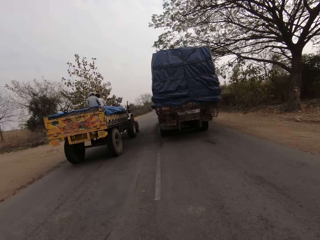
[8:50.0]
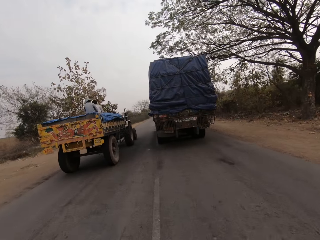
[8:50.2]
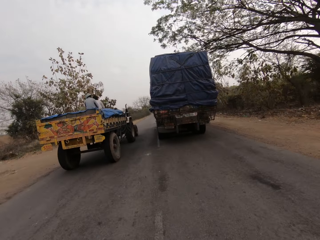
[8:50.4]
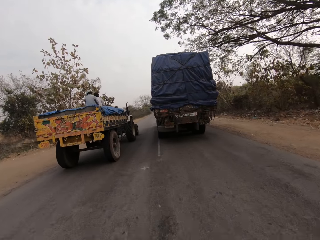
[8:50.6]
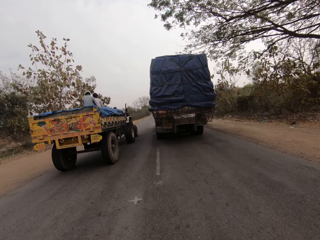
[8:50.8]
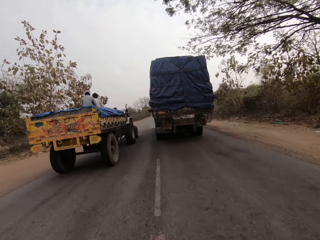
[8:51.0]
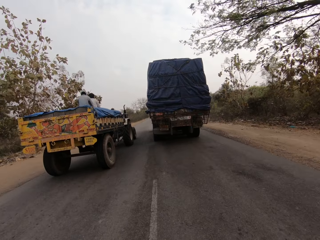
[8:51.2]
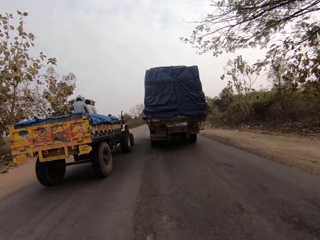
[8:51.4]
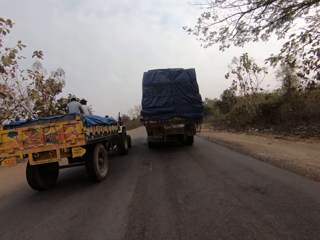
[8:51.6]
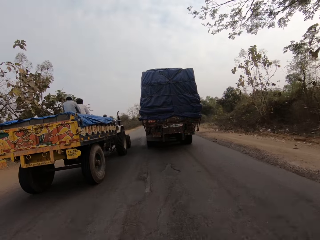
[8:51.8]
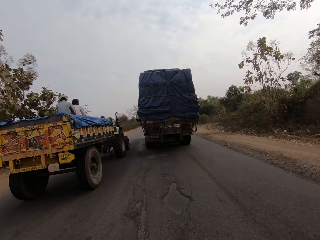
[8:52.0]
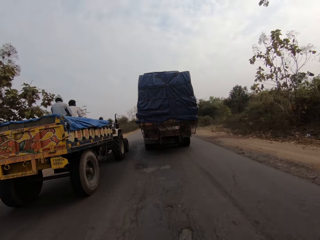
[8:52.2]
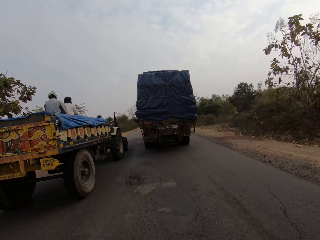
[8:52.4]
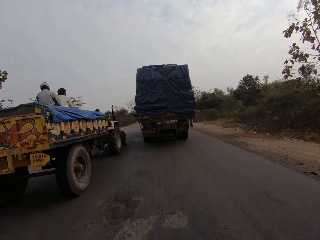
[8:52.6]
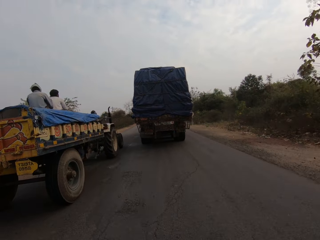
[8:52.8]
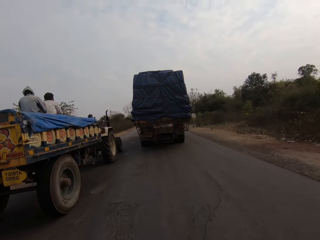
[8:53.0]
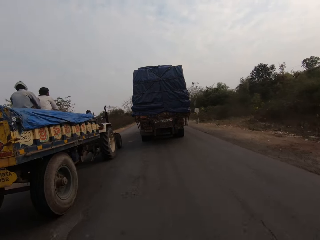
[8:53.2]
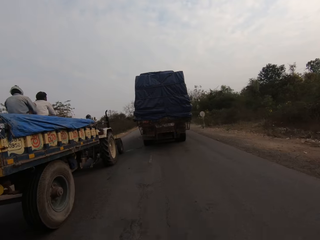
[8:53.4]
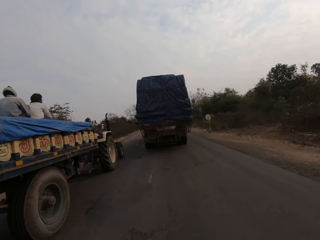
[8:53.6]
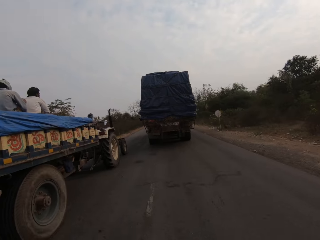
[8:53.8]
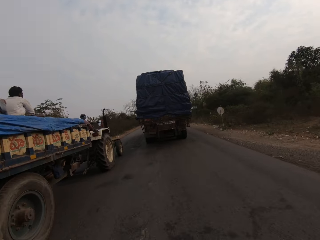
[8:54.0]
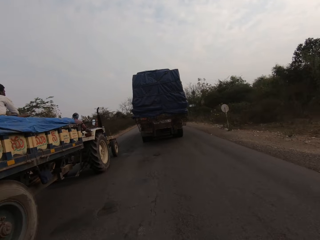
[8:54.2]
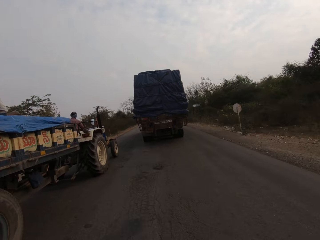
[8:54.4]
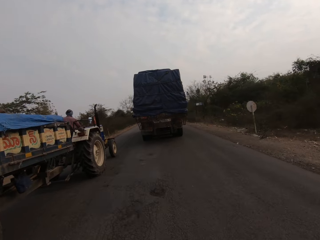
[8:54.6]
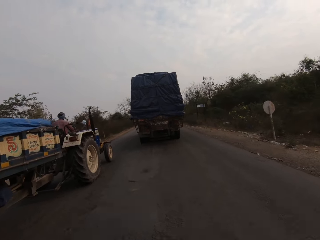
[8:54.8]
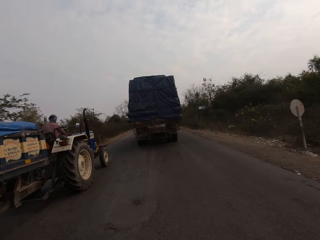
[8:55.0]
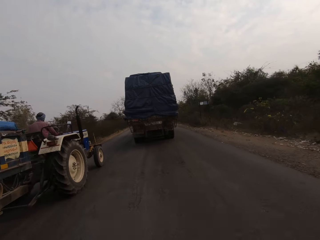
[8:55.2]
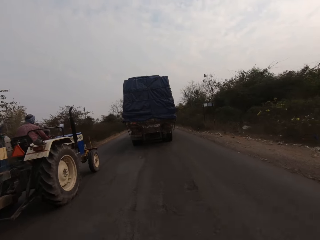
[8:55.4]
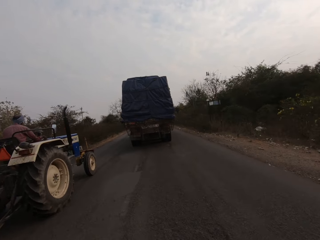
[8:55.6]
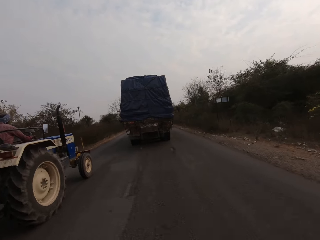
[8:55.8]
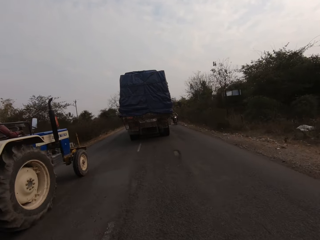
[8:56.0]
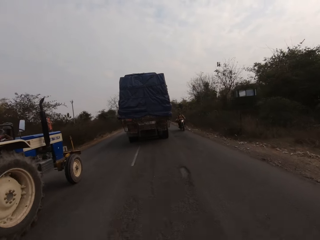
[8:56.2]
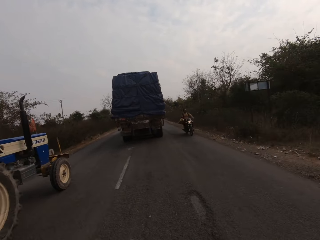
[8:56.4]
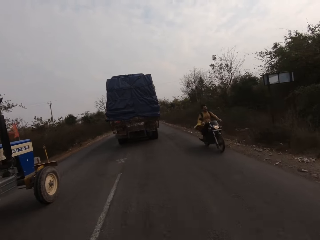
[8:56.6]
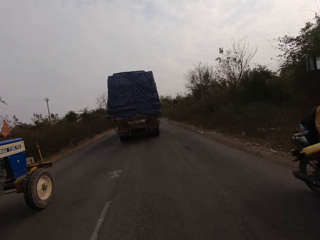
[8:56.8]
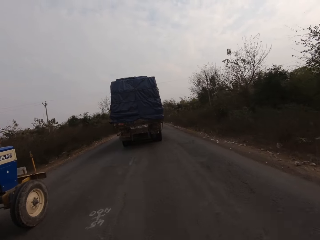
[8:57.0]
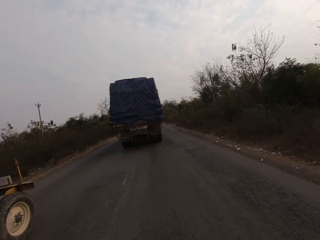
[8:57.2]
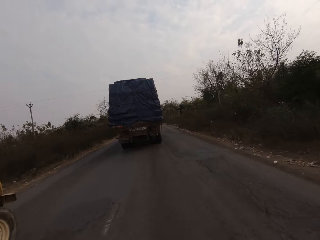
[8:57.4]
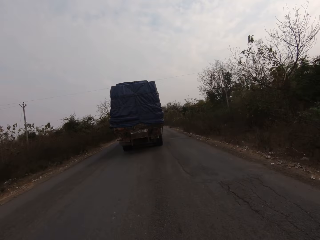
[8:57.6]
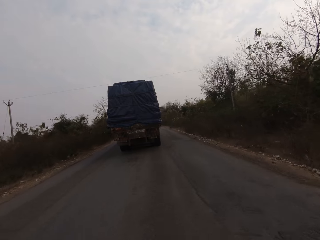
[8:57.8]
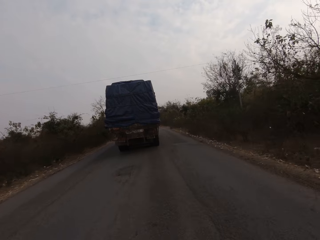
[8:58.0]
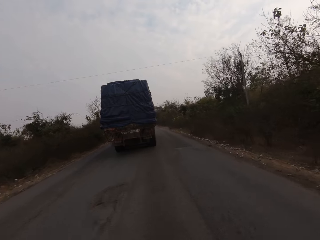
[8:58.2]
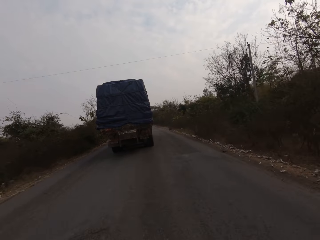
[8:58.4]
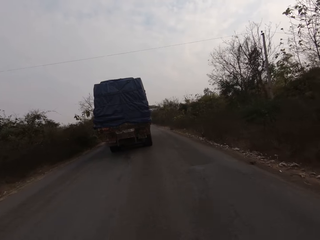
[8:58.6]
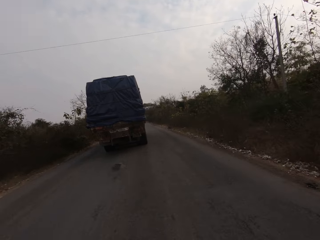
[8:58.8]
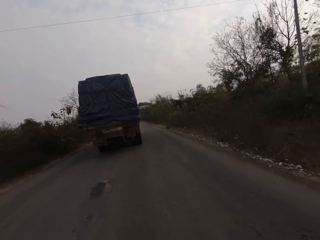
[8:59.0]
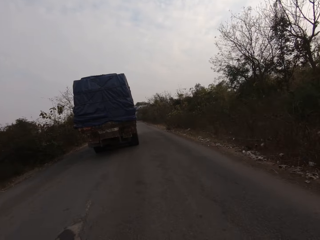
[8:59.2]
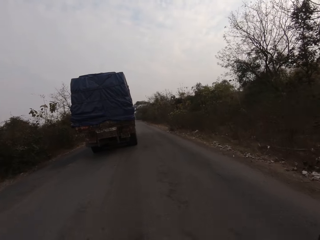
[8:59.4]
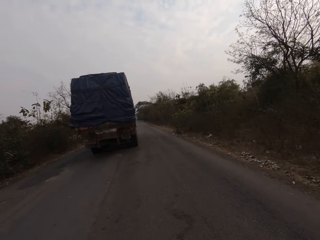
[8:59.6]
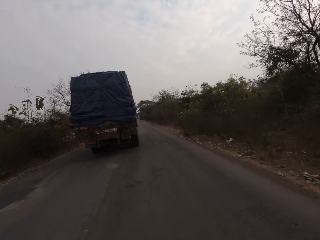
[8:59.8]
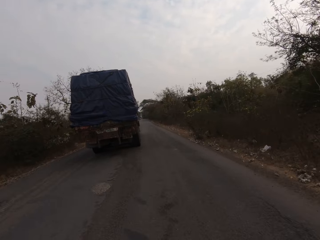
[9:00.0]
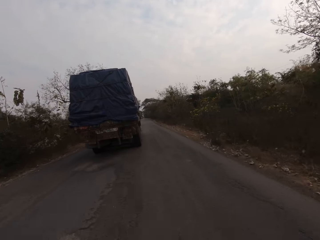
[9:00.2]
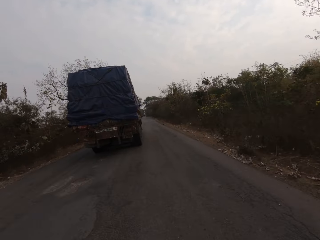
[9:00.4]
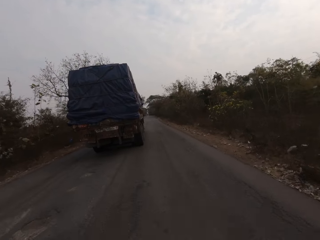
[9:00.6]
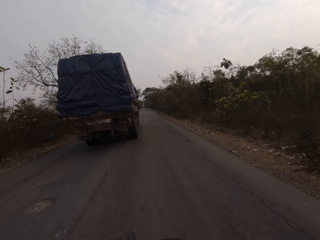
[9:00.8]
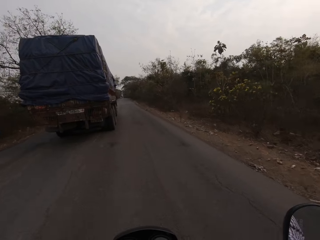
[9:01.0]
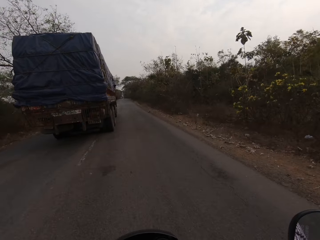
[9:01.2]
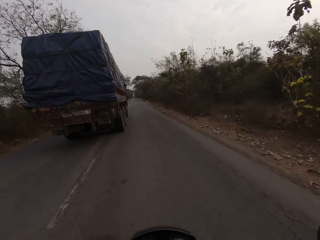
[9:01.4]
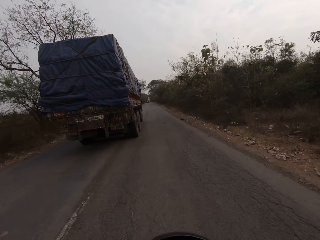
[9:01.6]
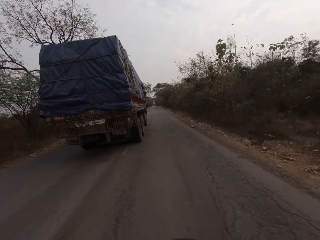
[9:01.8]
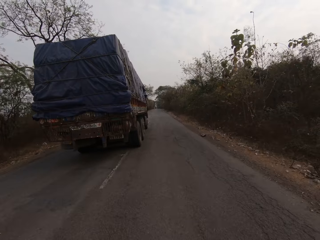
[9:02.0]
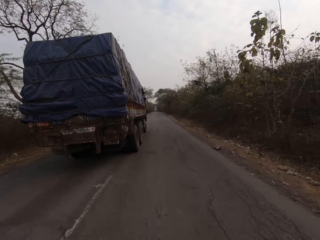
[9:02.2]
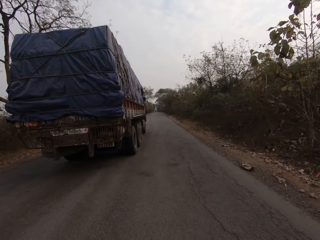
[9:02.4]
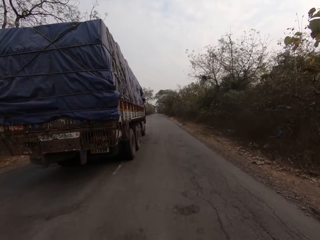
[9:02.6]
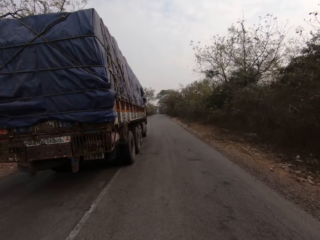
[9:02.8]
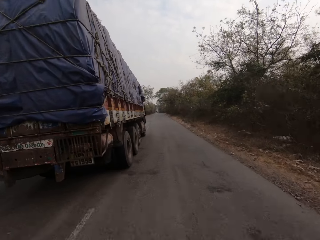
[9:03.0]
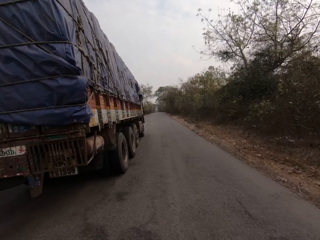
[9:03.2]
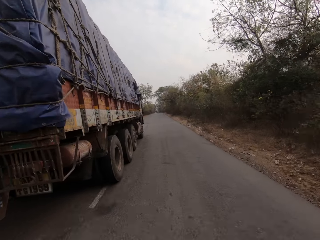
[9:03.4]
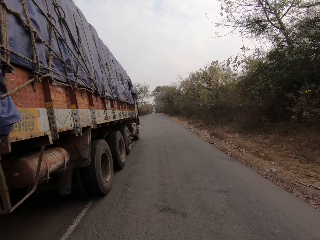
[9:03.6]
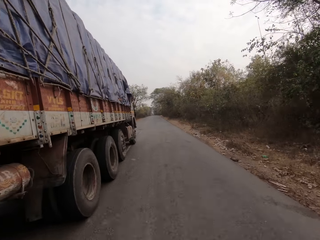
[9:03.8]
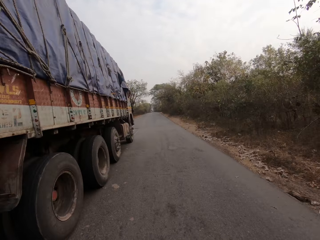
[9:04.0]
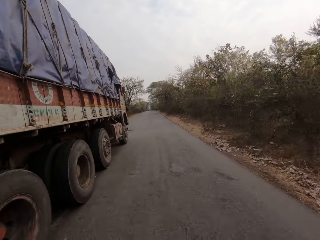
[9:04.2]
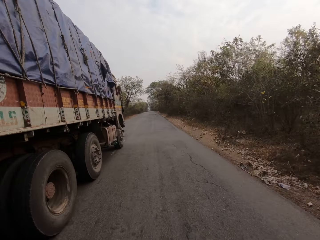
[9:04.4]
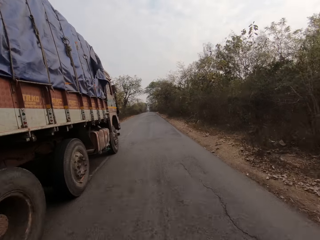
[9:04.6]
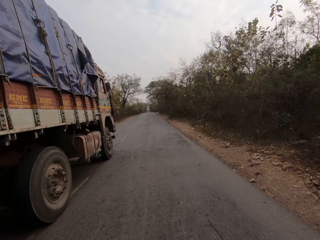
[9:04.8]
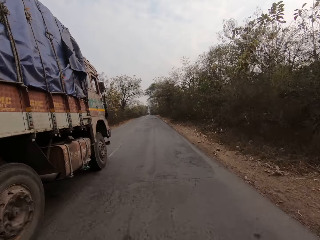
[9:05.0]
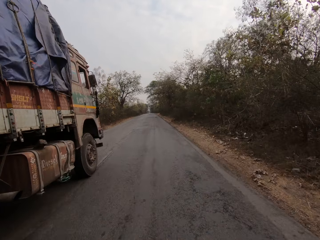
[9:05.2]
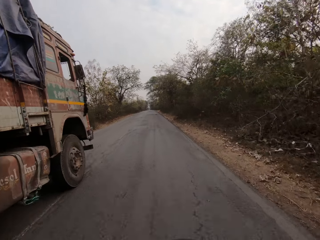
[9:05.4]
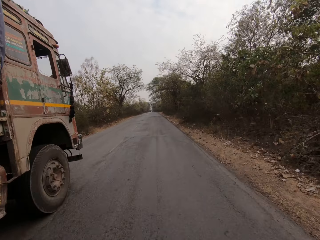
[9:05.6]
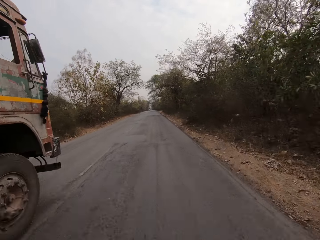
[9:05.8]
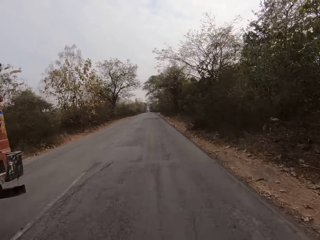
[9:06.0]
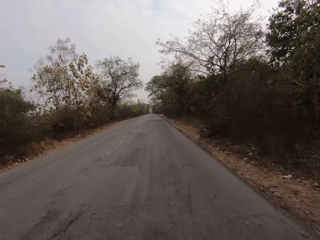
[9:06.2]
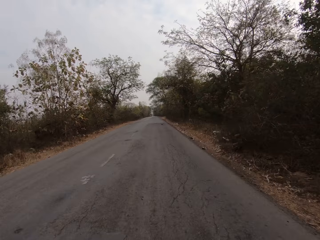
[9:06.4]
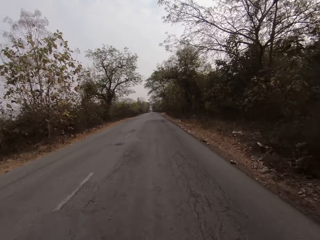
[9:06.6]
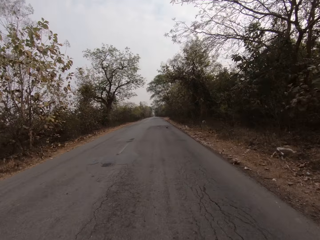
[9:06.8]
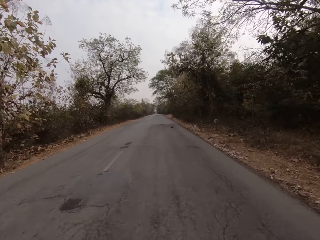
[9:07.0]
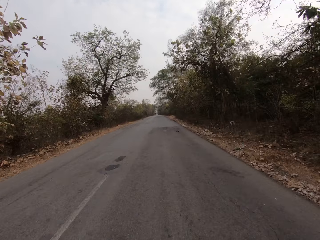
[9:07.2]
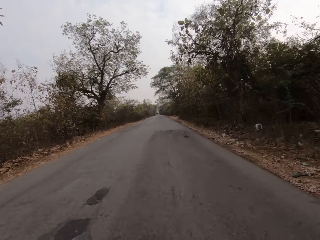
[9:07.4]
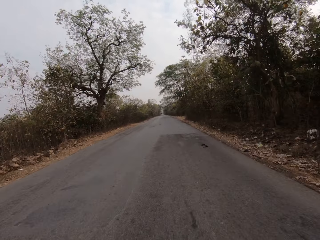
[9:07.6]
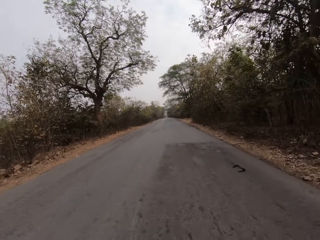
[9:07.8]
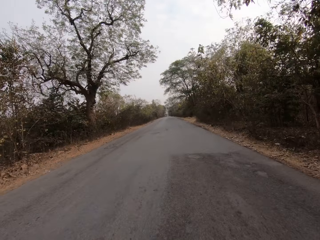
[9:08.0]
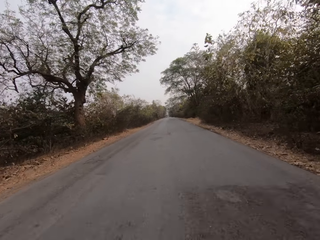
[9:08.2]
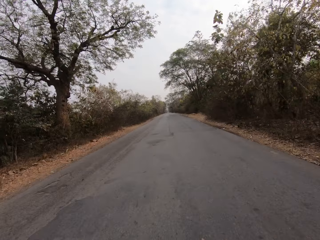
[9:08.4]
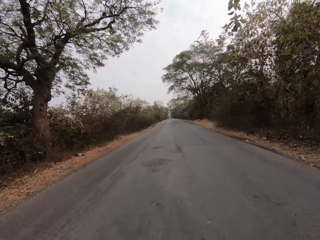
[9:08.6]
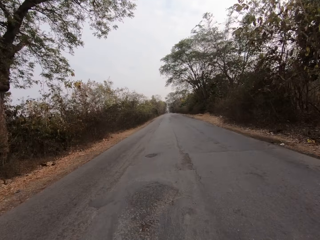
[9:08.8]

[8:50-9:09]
The camera wearer rides past a brown trailer. A black motorcycle rides past the camera wearer. The camera wearer rides past the brown trailer.

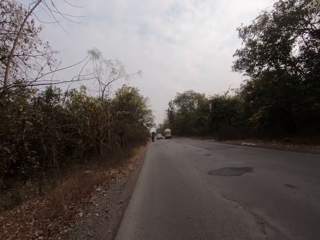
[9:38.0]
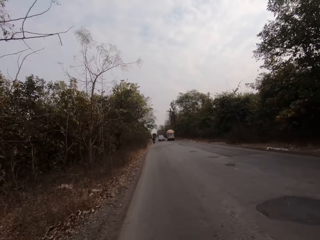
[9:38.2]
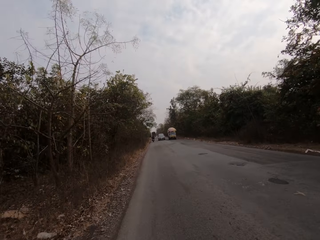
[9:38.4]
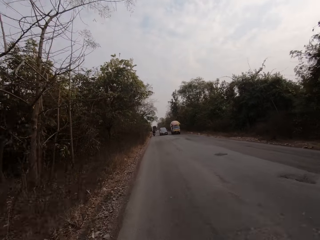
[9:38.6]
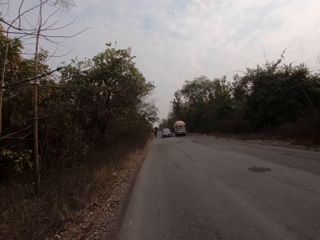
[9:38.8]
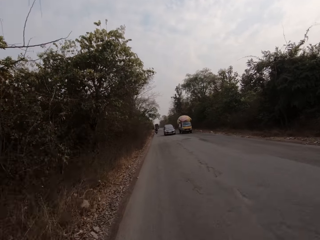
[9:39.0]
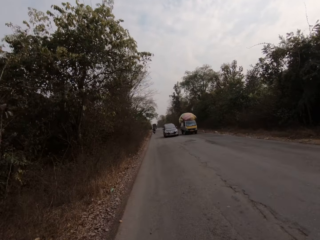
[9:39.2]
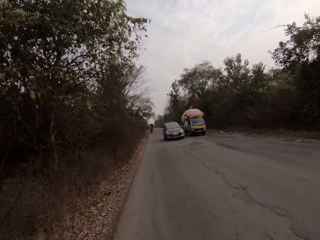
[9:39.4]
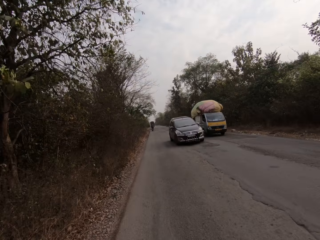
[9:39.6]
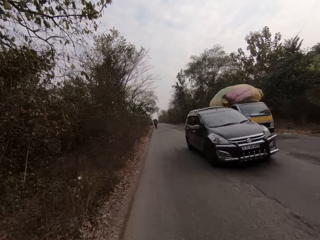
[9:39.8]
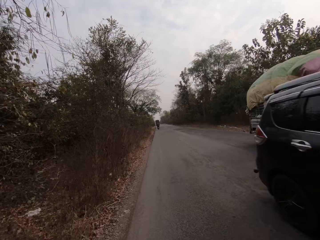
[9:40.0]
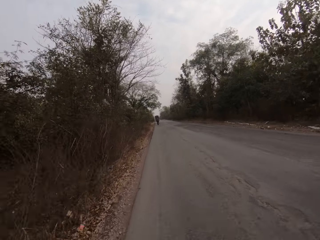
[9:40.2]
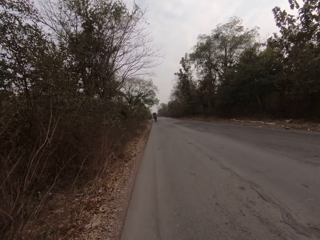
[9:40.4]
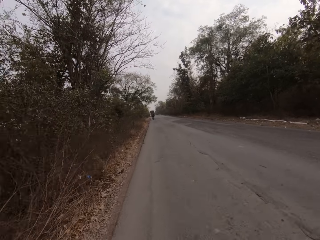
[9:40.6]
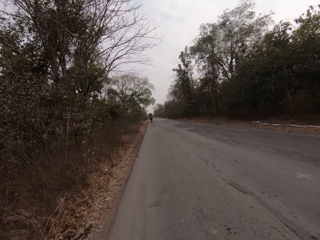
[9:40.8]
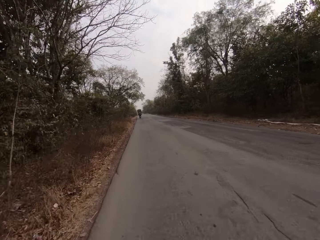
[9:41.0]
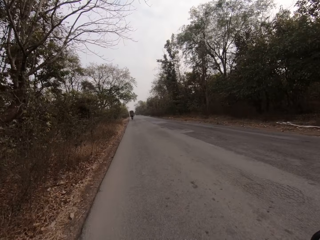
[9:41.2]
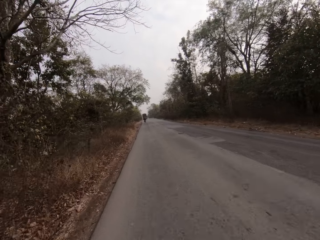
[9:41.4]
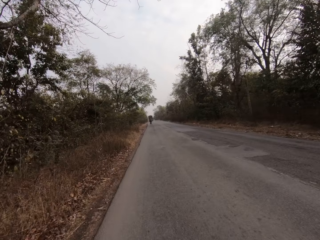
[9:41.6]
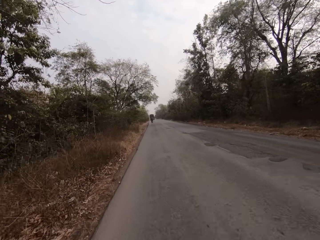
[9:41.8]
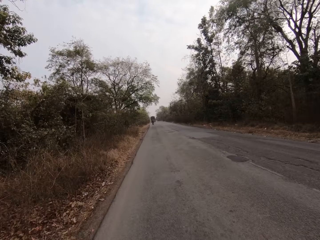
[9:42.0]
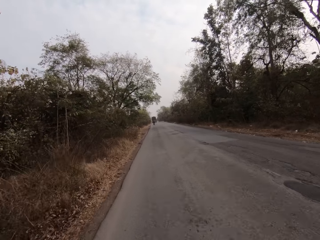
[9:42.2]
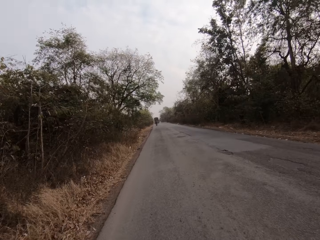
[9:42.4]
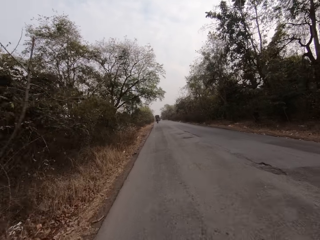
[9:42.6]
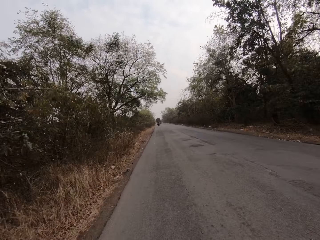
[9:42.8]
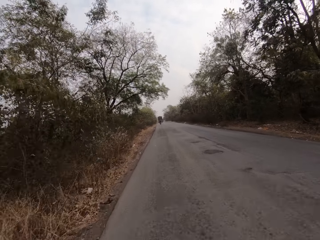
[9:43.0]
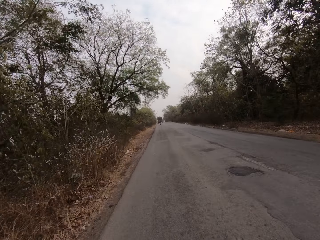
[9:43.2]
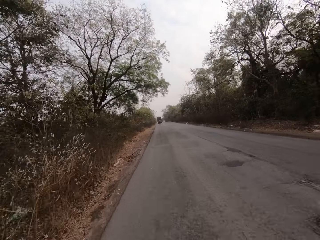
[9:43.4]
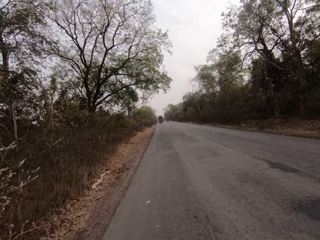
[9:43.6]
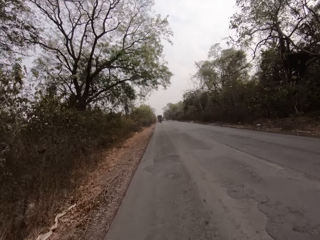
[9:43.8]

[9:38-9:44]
The camera wearer drives past a black car. They drive past a truck.
